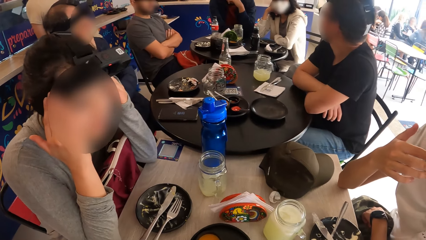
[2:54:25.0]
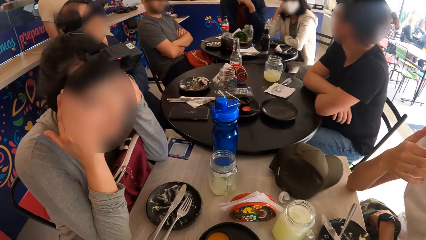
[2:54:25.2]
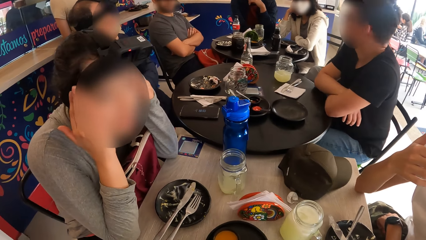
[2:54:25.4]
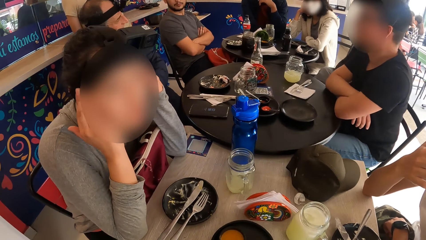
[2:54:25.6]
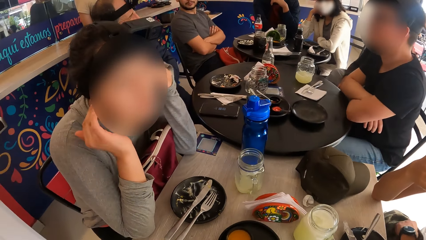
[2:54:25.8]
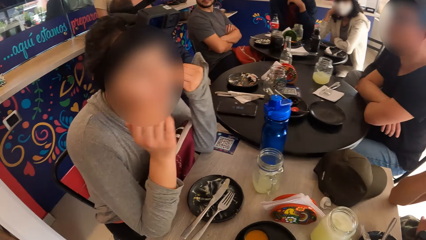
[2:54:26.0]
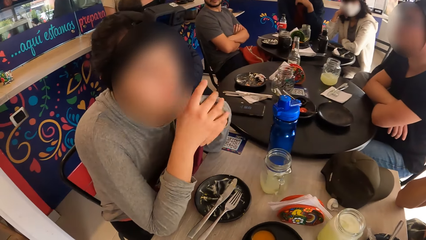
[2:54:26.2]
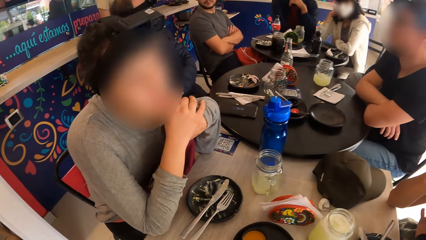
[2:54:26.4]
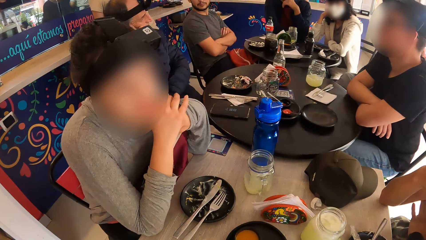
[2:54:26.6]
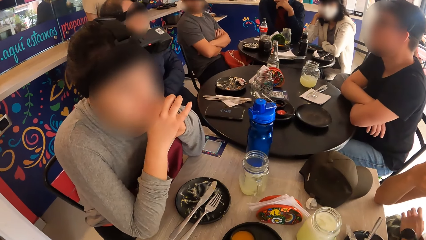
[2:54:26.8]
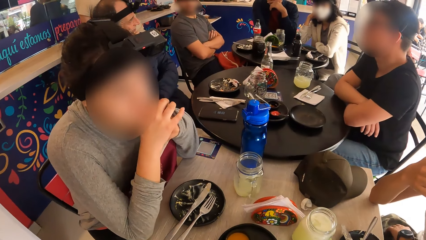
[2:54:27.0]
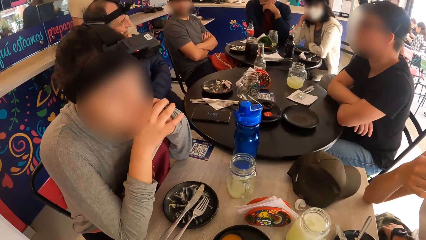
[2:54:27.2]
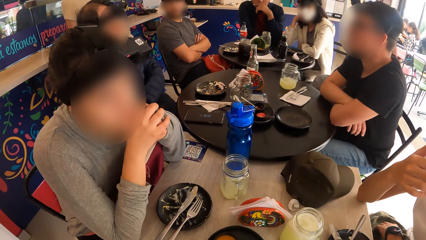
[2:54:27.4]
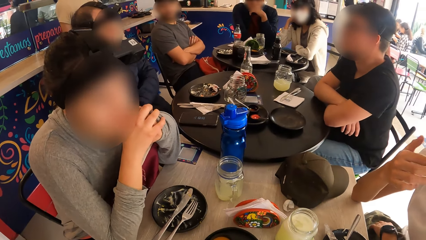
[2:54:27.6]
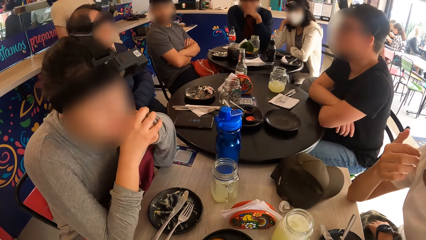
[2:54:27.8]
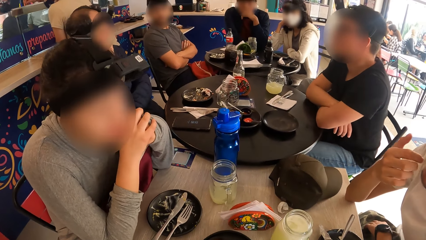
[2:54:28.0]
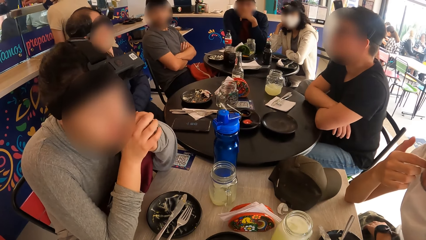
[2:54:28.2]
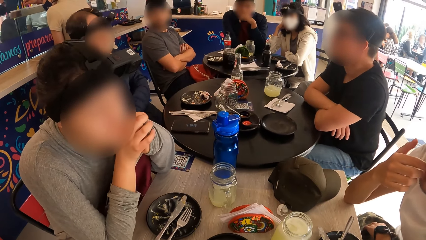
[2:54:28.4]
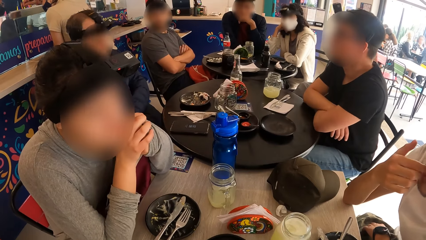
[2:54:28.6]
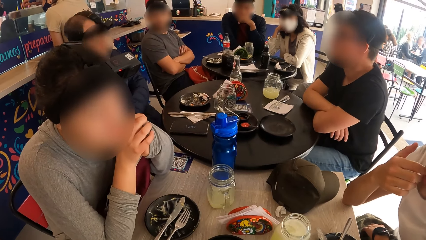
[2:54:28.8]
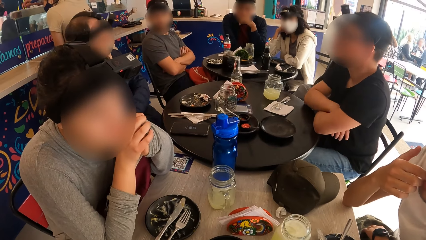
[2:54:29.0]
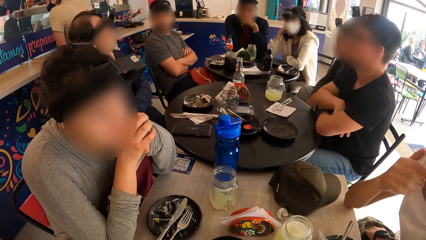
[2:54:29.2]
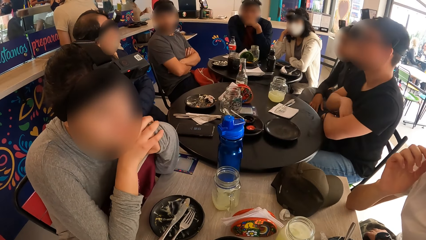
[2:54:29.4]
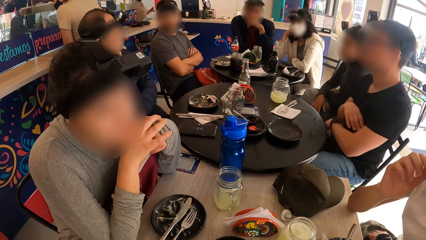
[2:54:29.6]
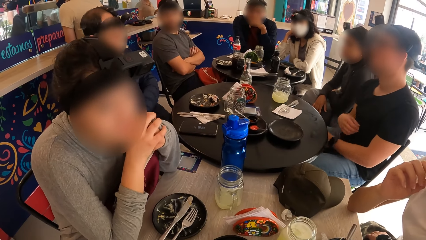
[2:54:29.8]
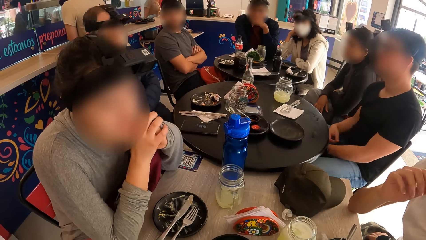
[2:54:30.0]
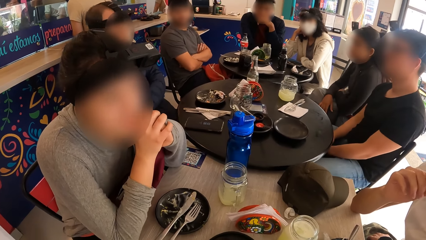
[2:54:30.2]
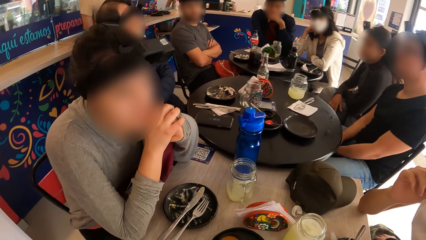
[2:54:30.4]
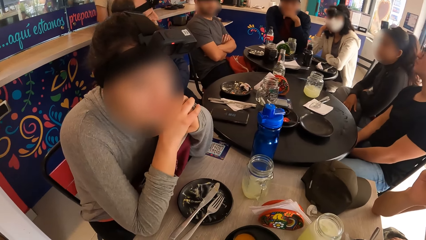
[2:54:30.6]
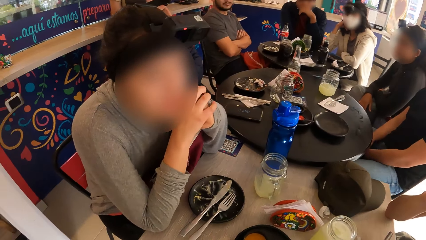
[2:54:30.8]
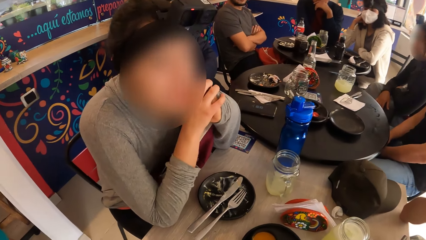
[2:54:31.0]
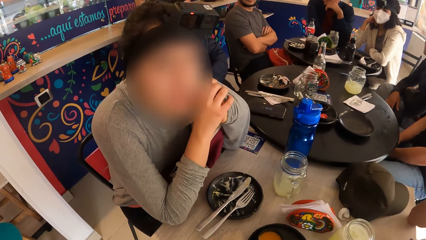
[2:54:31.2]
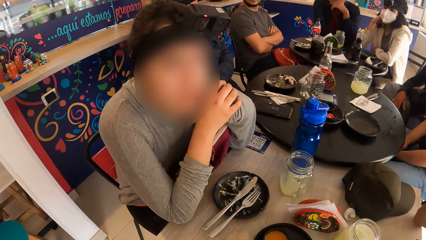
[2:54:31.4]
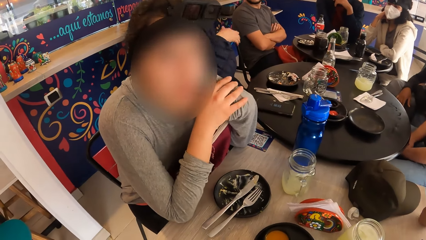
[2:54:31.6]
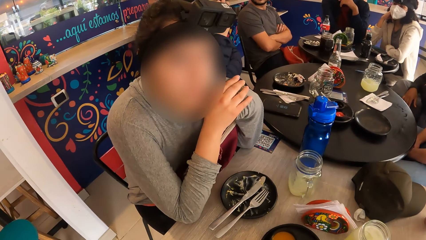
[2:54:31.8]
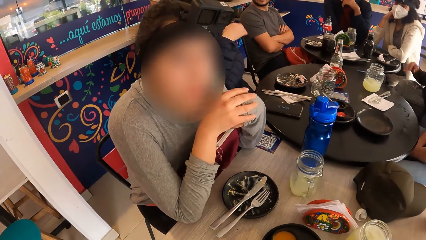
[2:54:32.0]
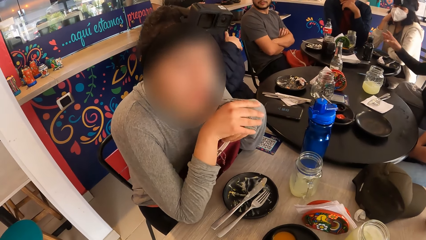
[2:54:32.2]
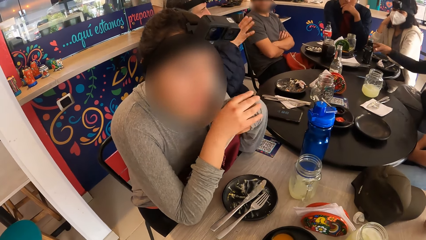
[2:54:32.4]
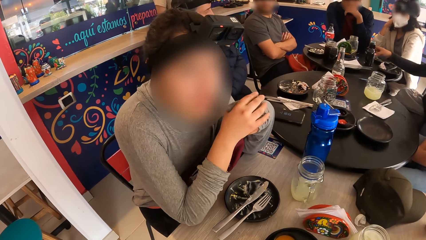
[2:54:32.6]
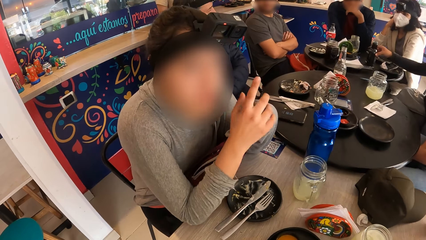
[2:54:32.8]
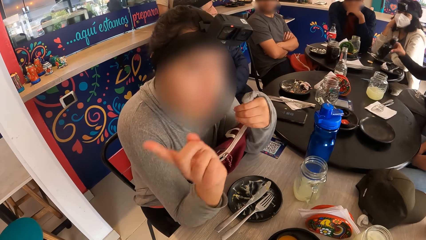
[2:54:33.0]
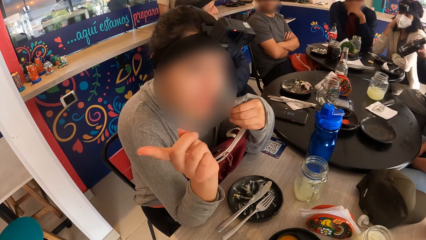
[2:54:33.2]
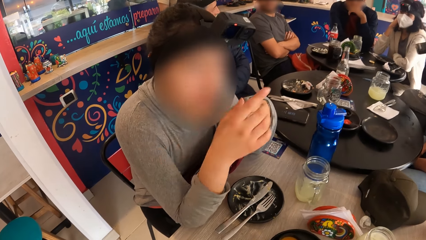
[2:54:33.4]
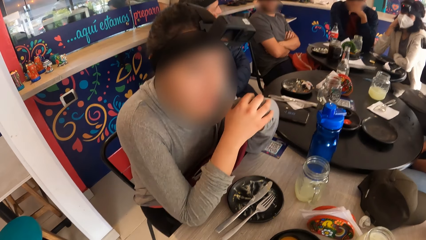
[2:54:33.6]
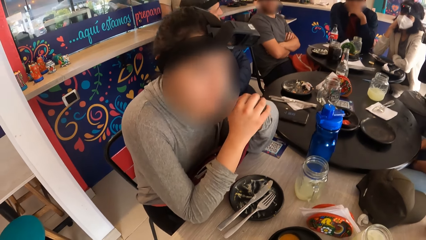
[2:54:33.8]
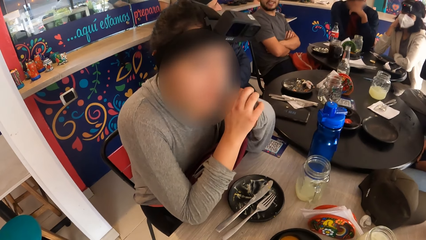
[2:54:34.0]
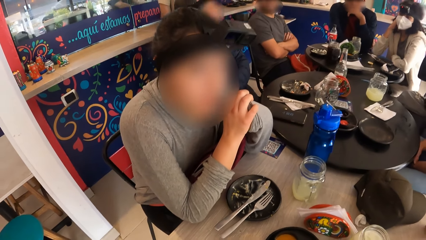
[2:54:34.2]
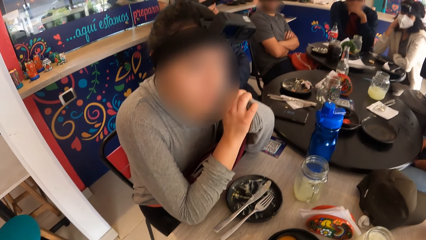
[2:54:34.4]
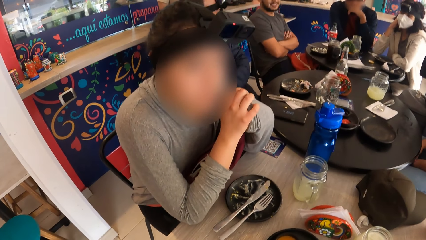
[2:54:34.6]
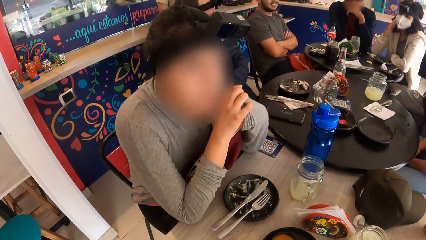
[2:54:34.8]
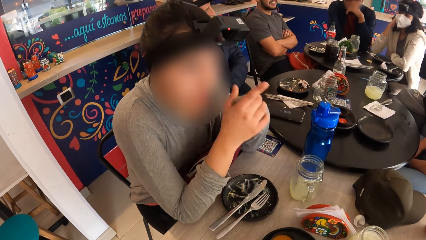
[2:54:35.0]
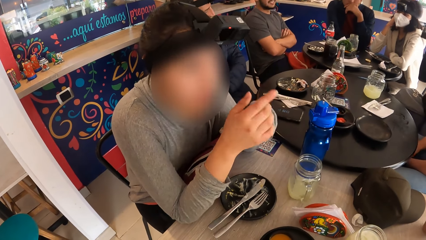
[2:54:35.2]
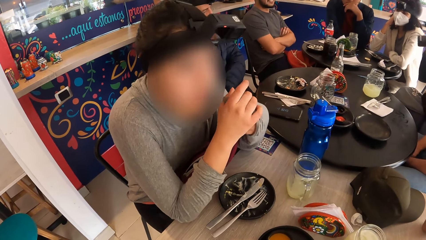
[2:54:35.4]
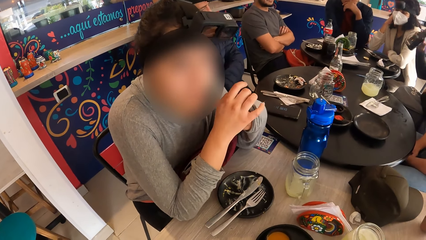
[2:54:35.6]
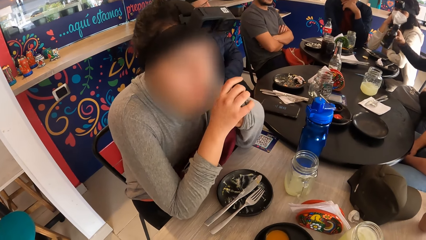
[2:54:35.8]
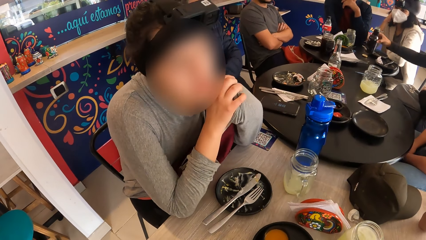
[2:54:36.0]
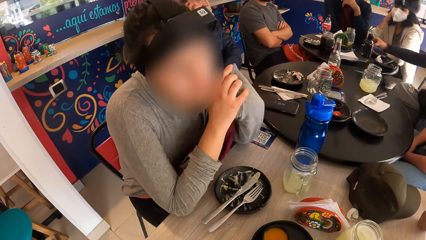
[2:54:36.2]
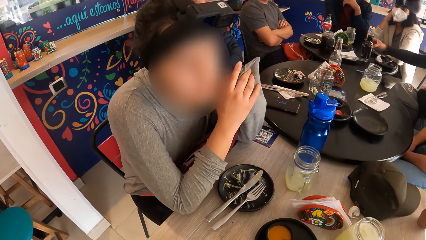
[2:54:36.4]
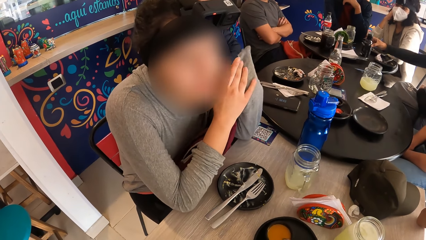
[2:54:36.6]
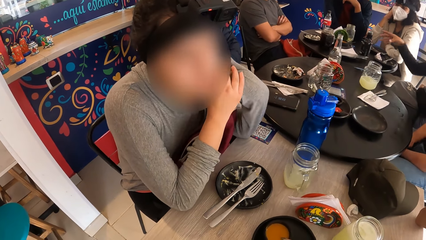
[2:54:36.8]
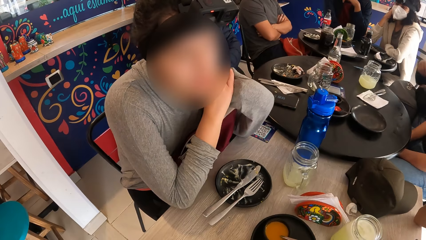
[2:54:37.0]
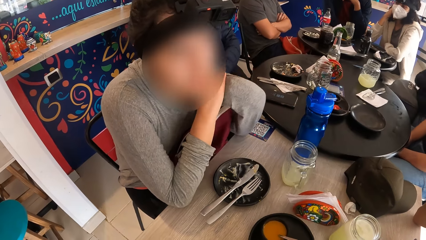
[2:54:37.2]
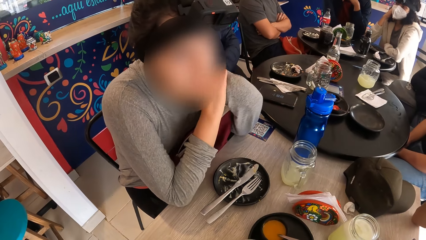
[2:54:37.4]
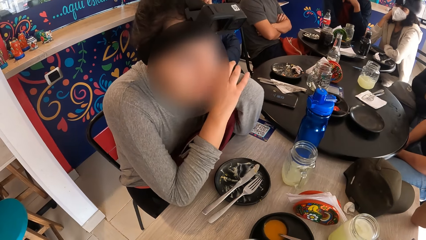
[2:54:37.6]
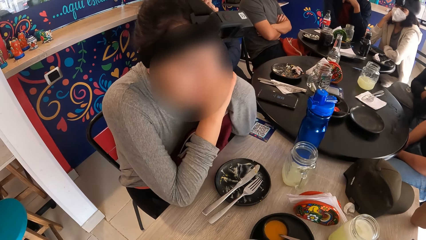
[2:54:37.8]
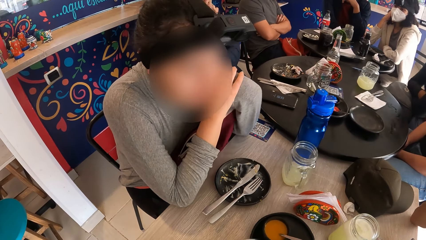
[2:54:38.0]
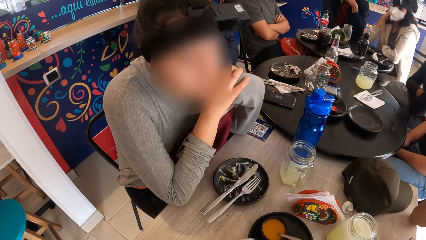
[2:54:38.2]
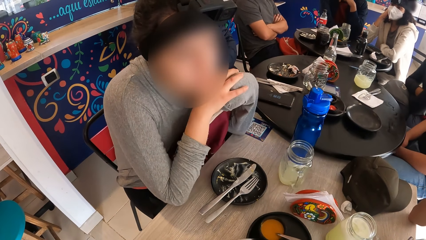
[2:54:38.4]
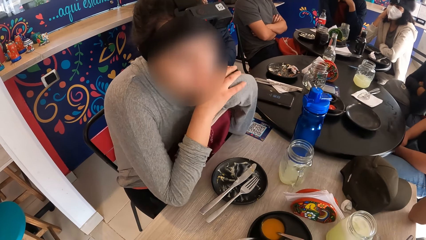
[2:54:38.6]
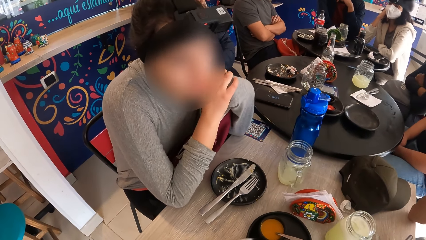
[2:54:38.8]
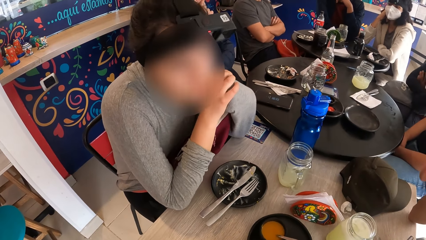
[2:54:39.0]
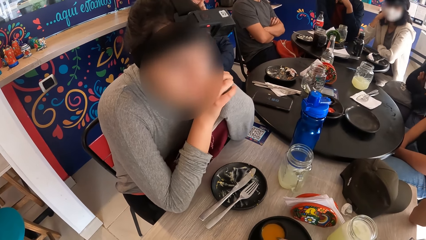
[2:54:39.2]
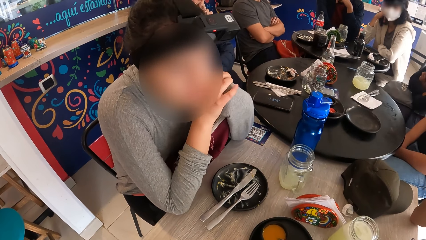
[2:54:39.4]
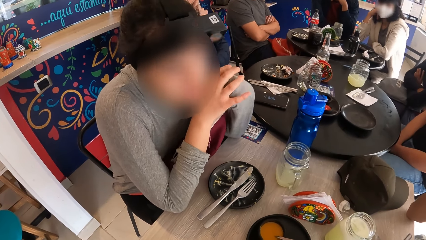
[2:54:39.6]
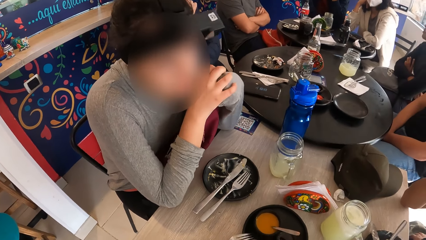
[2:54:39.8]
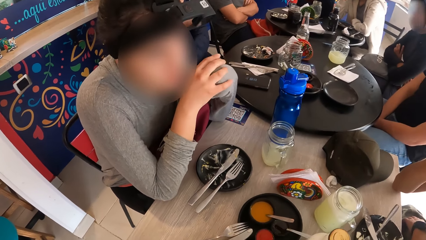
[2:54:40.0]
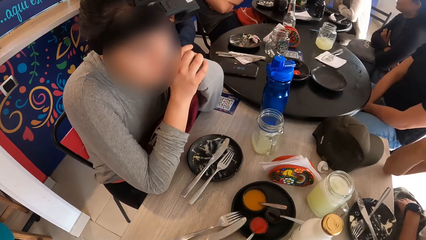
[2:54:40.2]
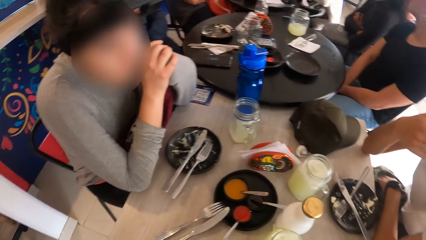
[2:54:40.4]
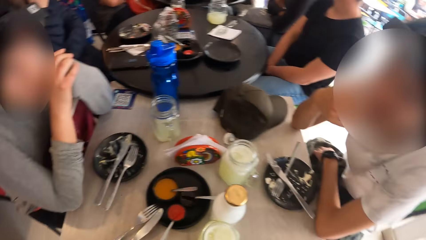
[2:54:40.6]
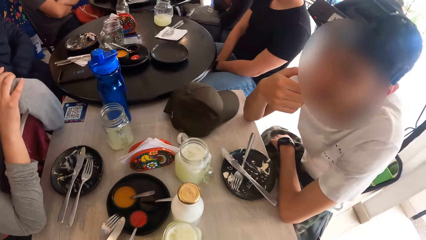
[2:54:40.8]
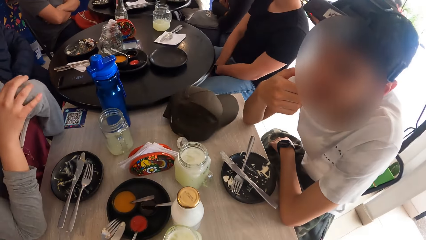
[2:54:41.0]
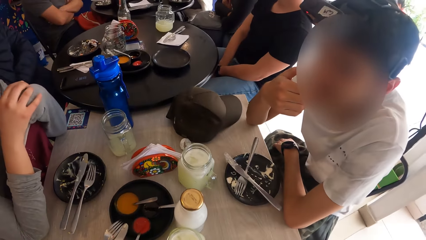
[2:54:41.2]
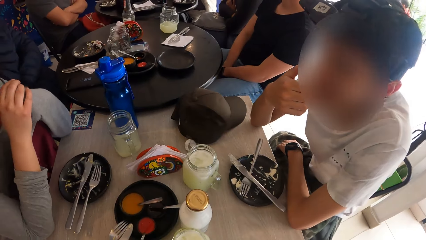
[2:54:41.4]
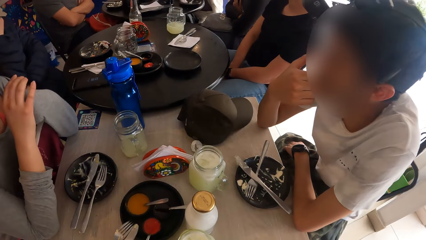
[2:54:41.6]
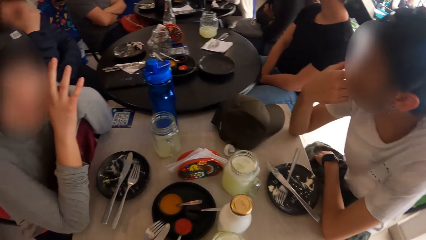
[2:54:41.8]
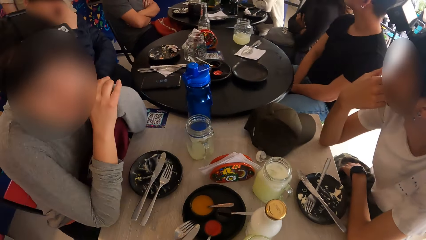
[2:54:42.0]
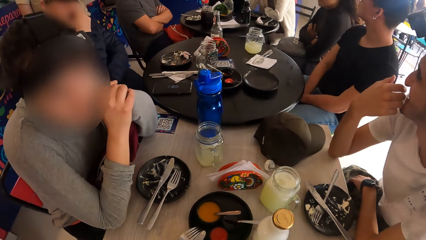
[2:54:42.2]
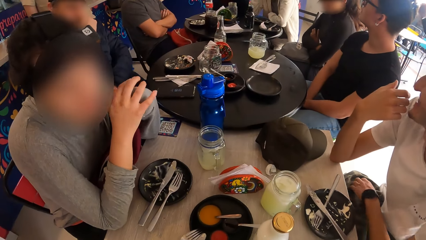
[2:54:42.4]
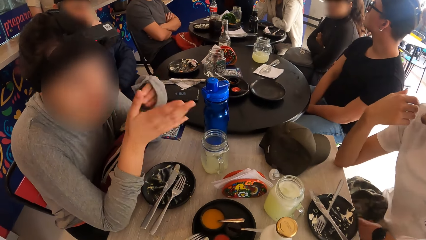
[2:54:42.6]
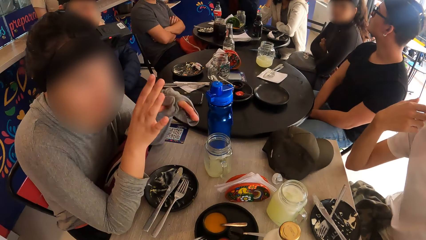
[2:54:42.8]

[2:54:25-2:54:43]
A person converses with another person. The first person converses with the camera wearer. The first person sways hands, converses with the other person, points a finger, and converses with the other person. The other person touches the face.
